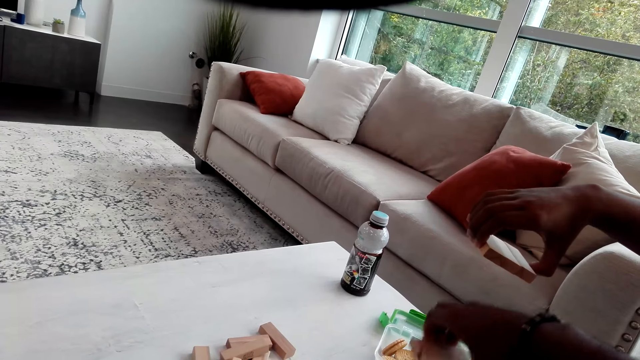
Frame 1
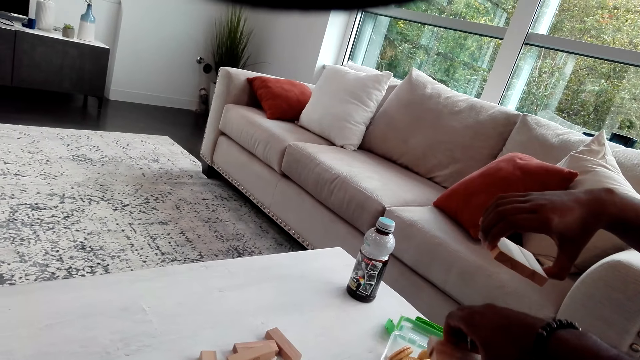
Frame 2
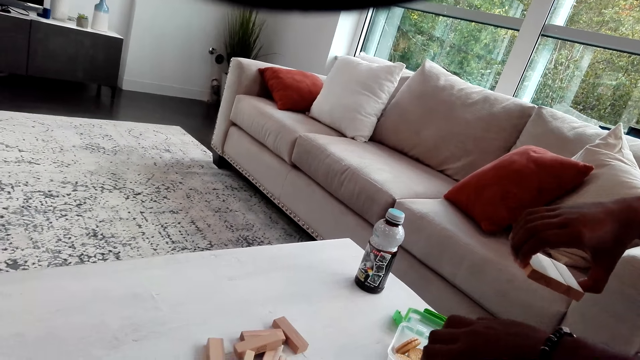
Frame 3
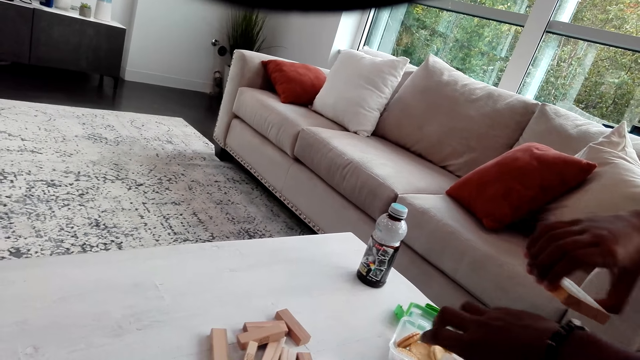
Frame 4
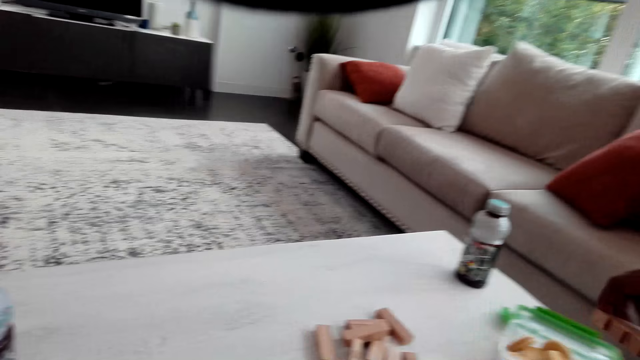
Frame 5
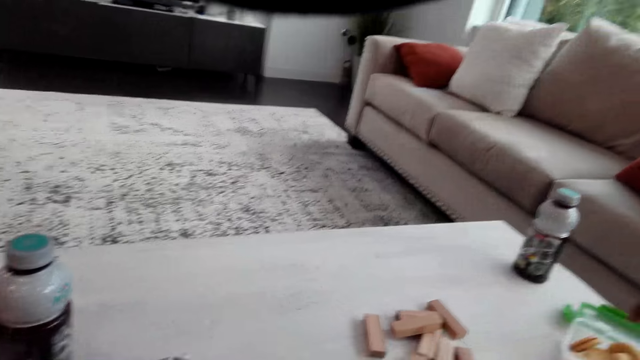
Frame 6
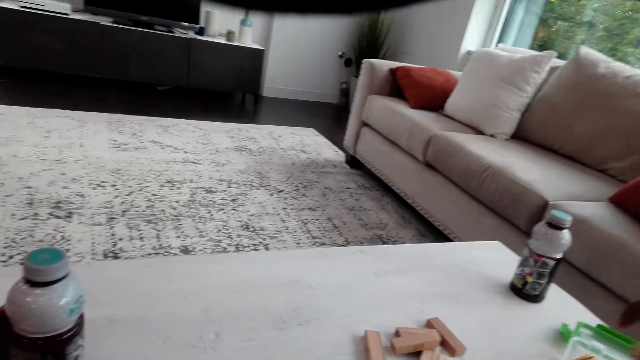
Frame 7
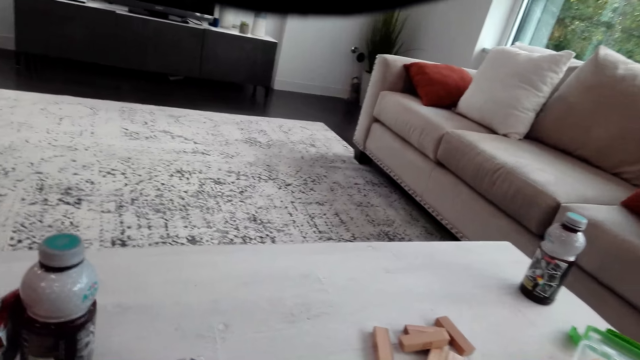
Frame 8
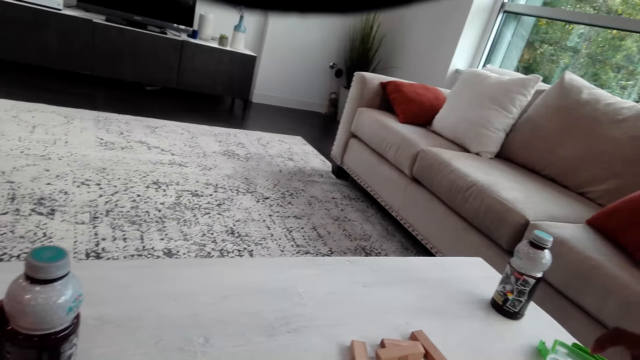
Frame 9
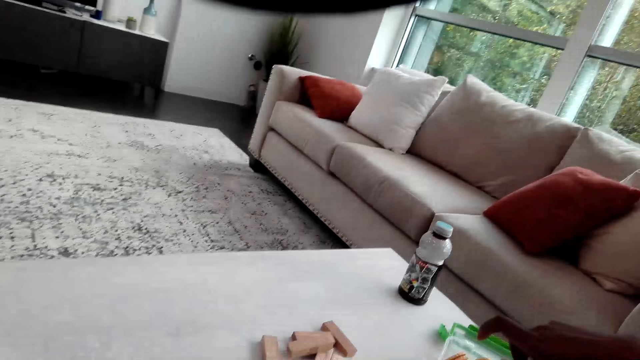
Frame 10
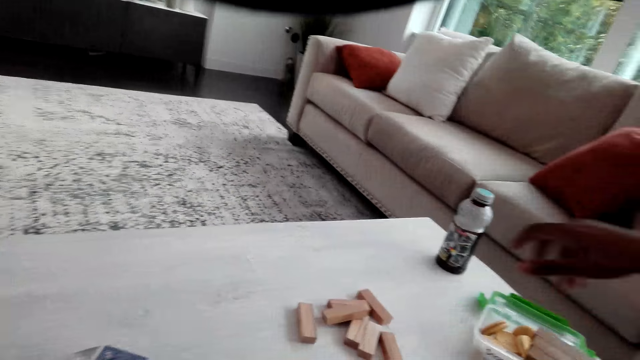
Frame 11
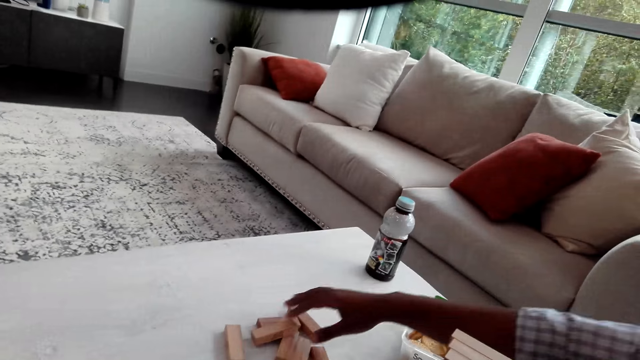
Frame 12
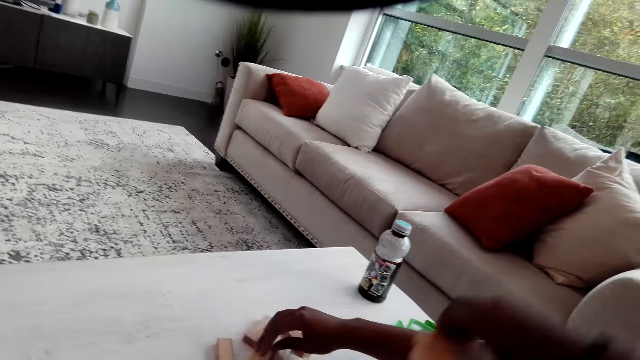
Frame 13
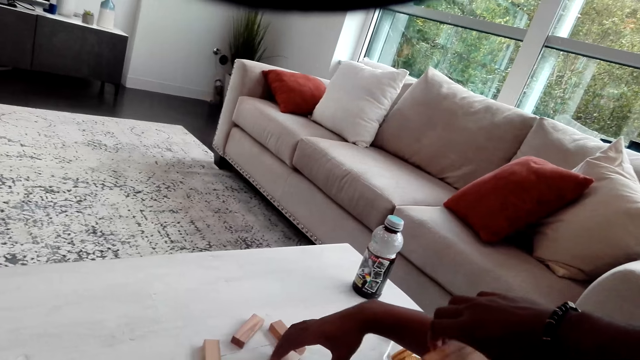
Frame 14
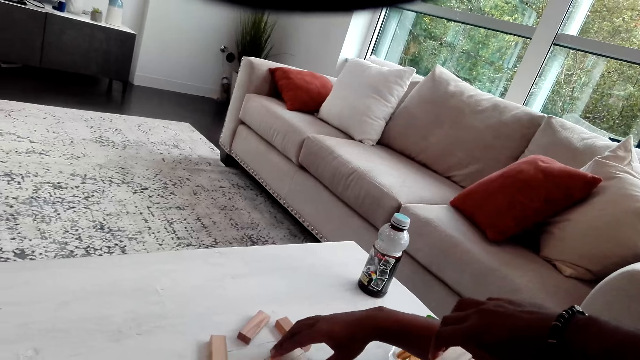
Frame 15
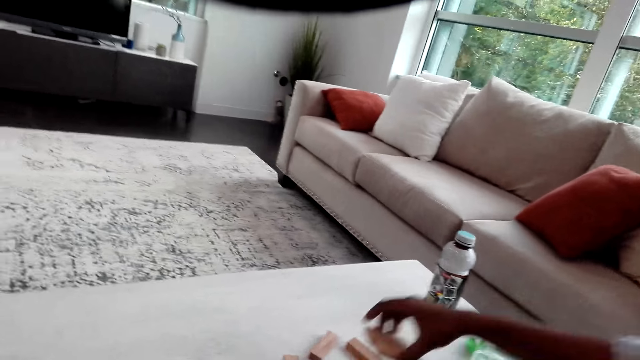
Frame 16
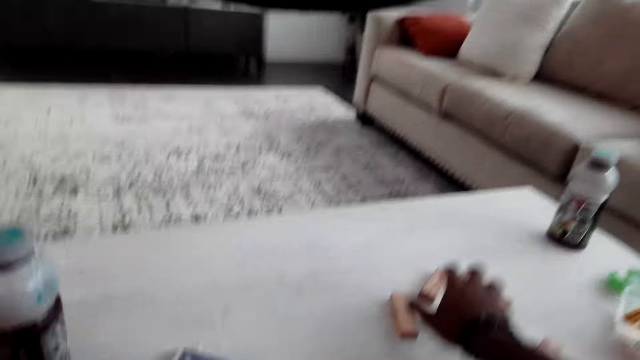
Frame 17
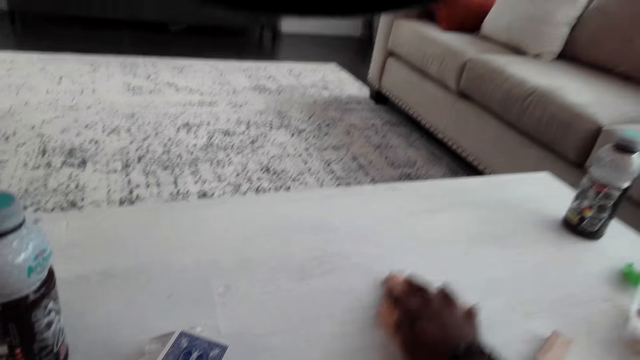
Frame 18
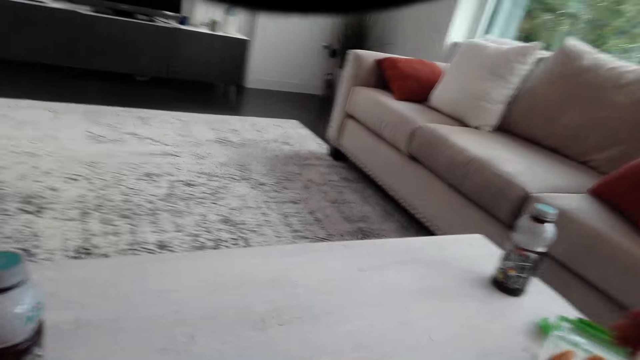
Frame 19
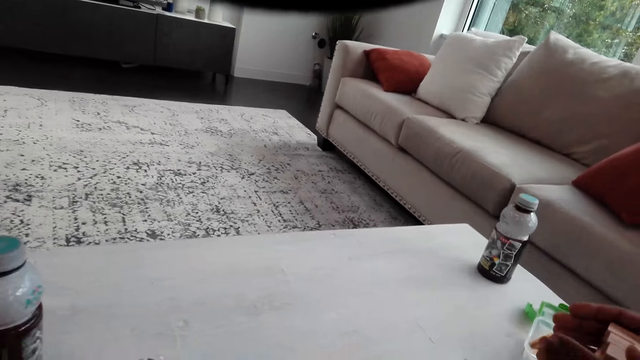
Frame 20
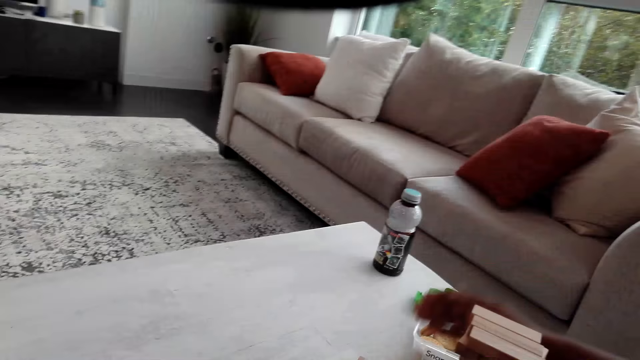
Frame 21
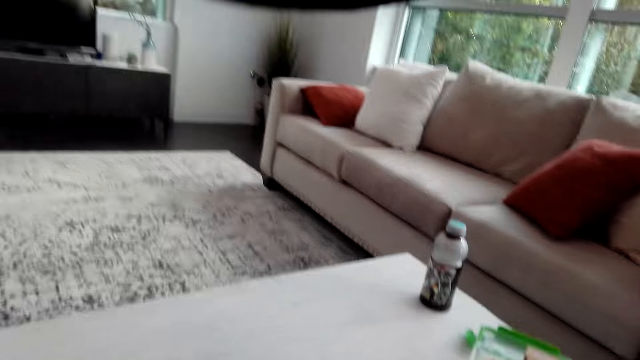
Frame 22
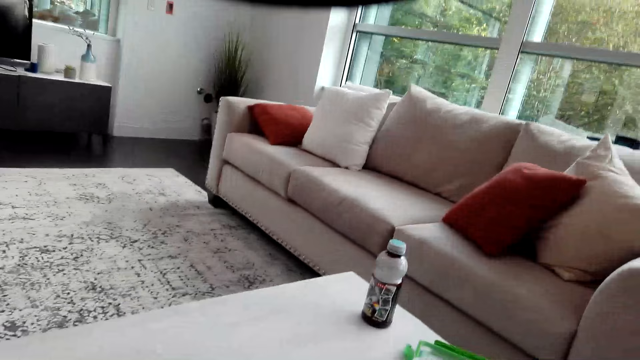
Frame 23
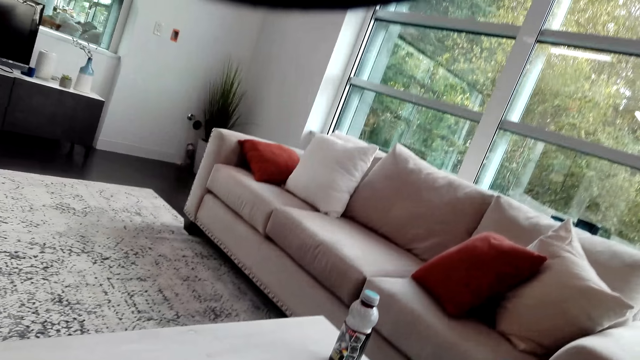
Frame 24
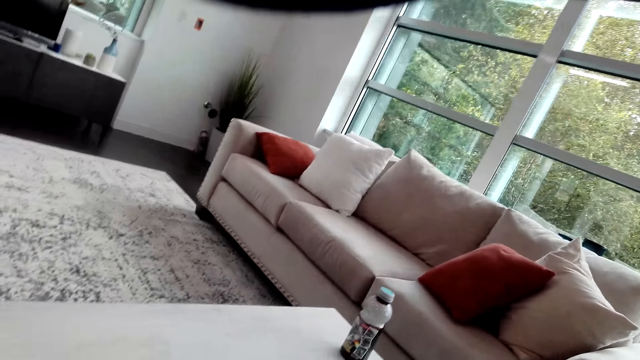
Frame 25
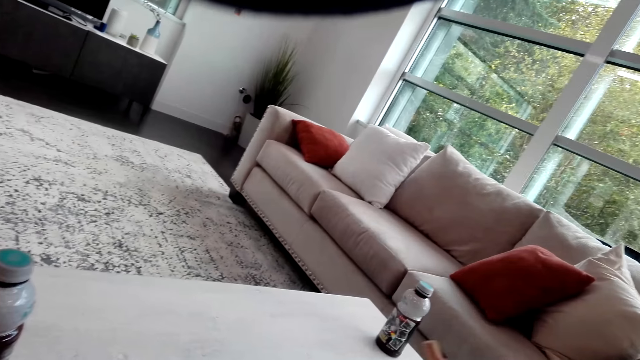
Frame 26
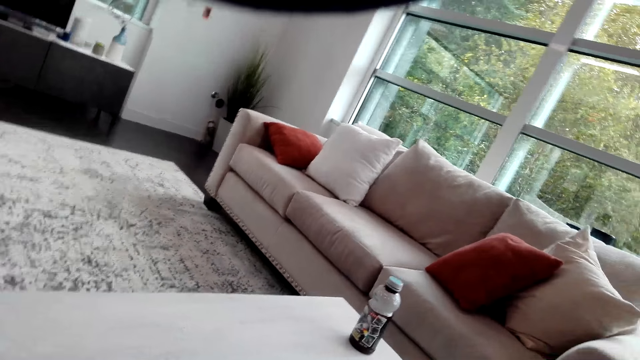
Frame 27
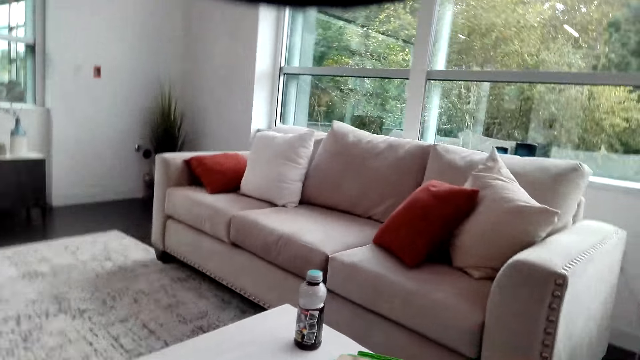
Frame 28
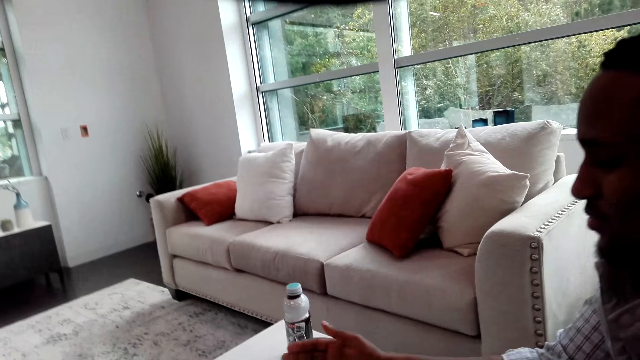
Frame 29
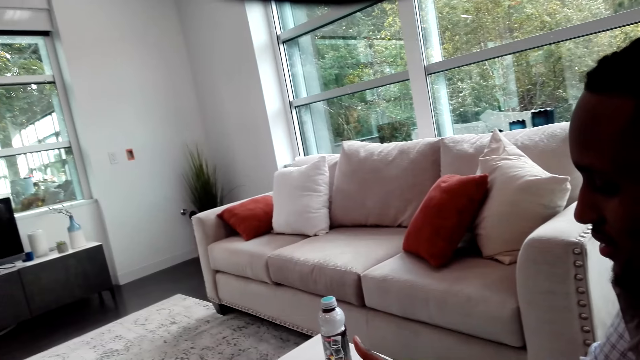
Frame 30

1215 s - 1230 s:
The camera wearer arranges the jenga game wooden blocks on the table. They move the wooden blocks on the table. They look around the room.

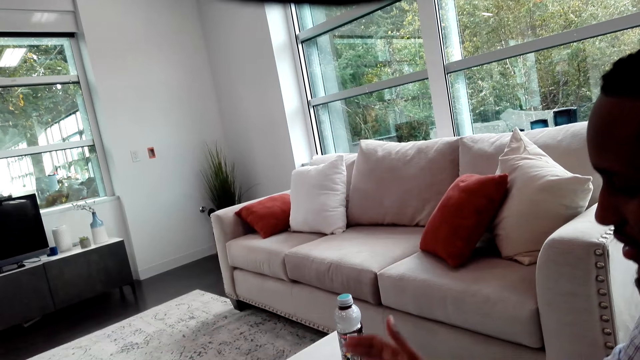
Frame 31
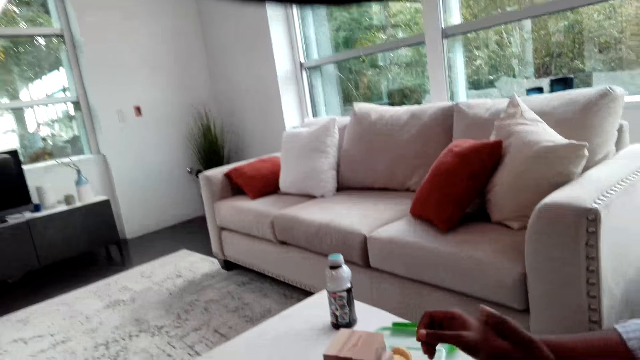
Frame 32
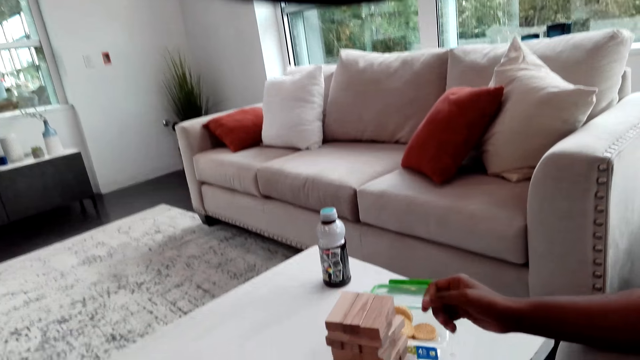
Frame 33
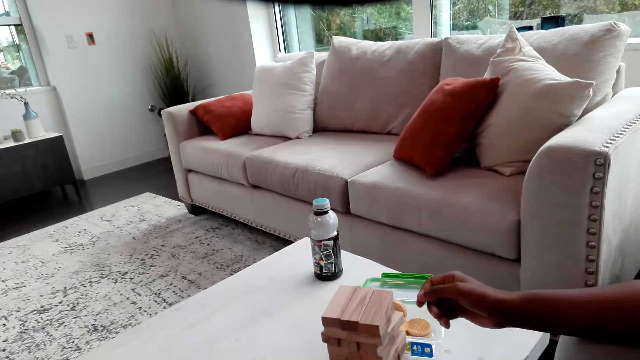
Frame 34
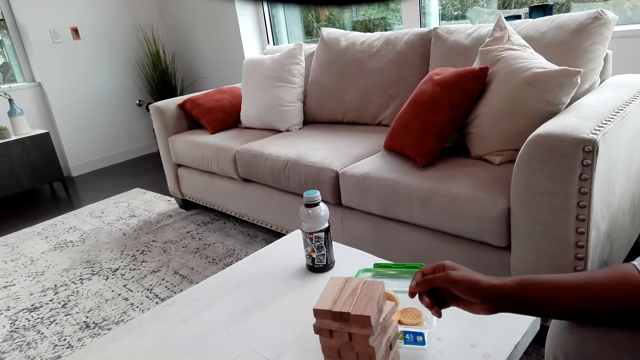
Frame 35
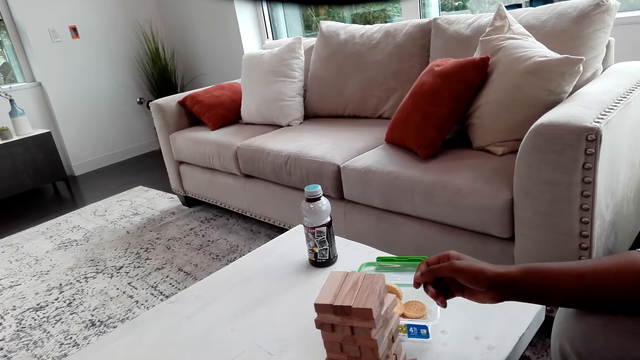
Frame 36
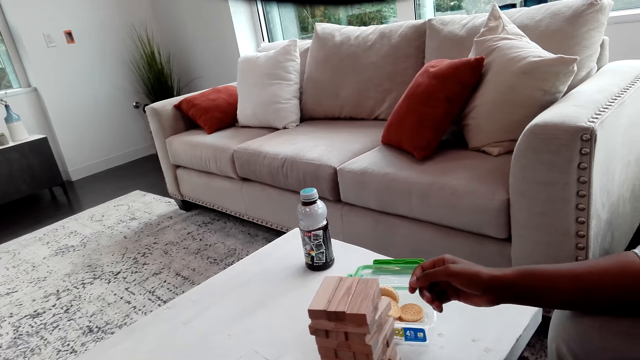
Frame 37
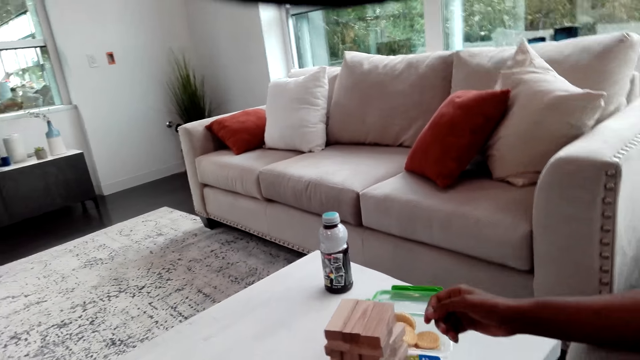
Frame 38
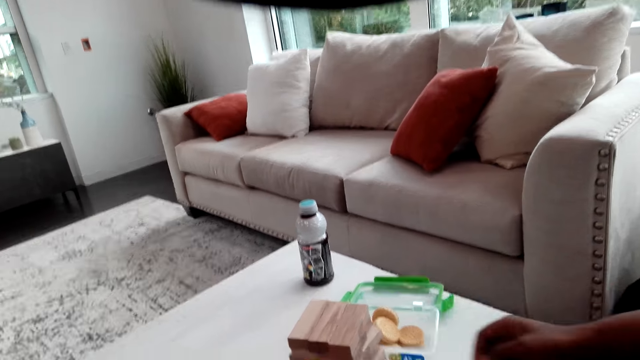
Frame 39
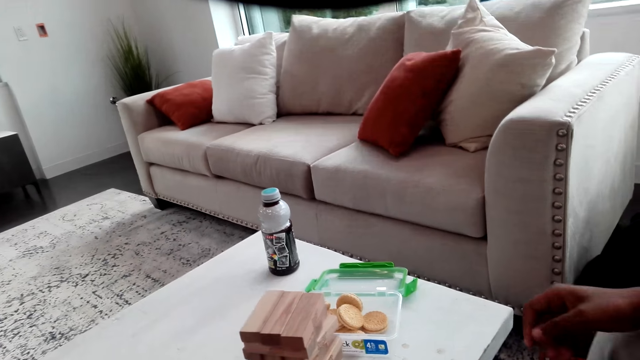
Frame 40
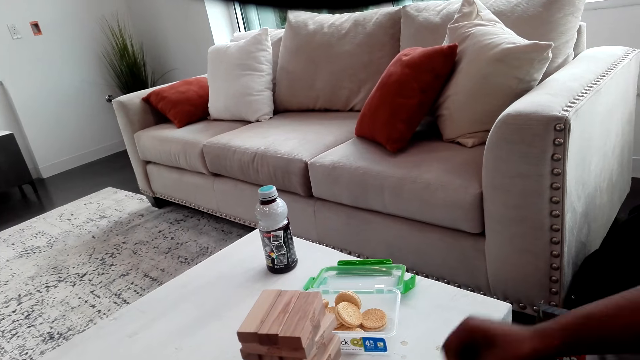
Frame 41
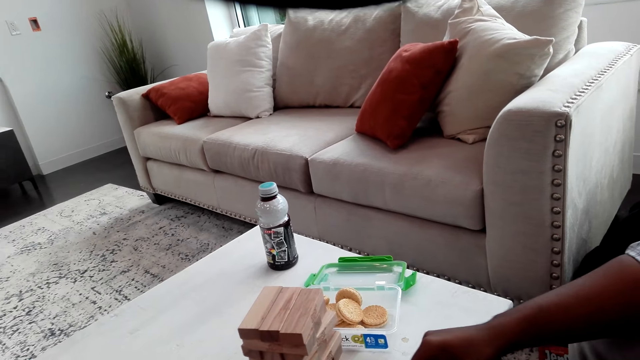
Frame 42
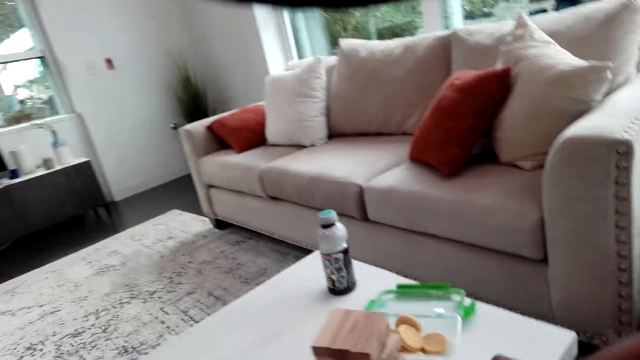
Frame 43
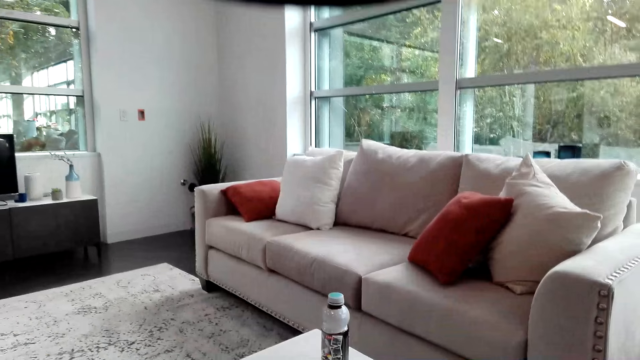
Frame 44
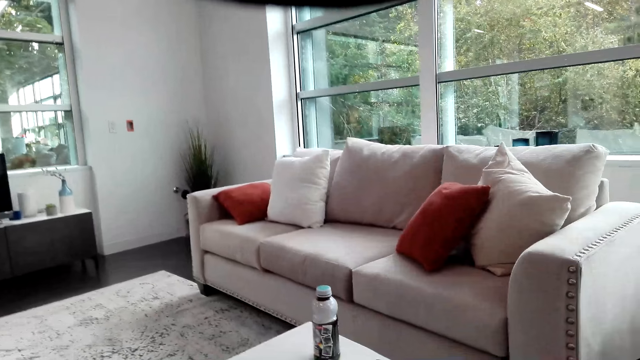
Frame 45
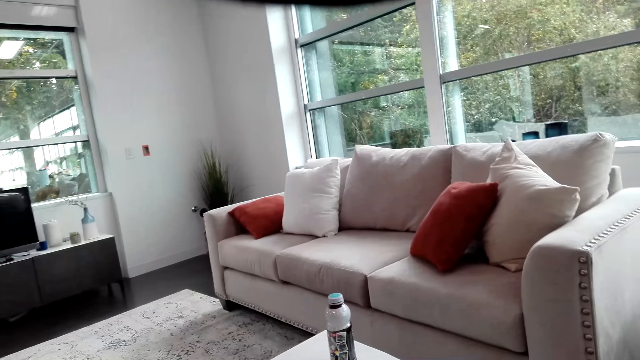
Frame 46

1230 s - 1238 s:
The camera wearer looks at the wooden blocks on the table.
